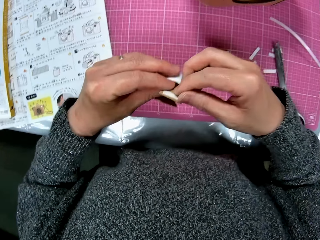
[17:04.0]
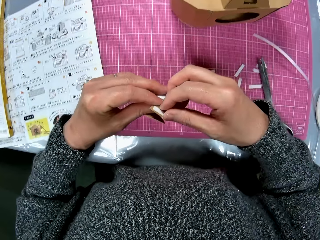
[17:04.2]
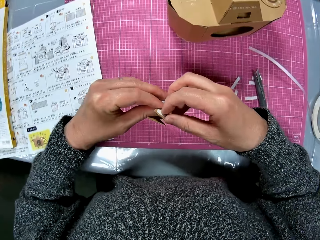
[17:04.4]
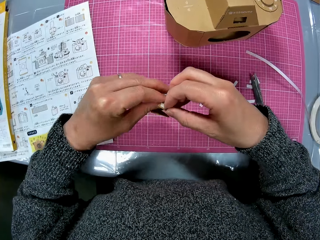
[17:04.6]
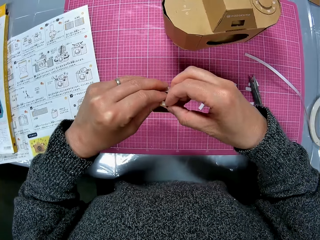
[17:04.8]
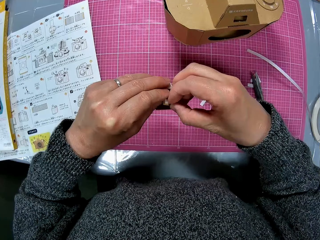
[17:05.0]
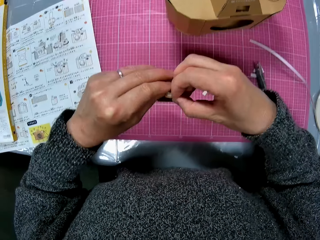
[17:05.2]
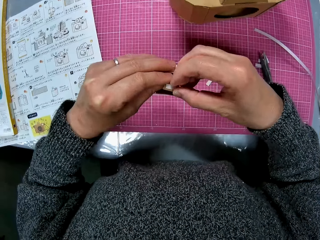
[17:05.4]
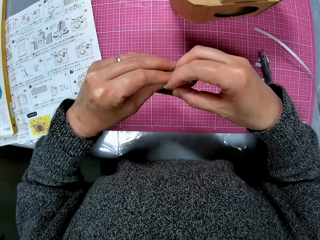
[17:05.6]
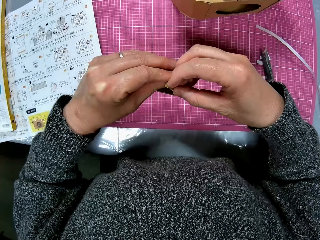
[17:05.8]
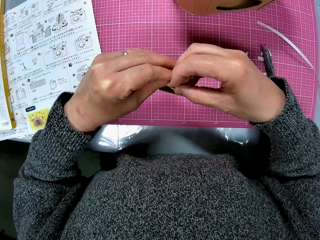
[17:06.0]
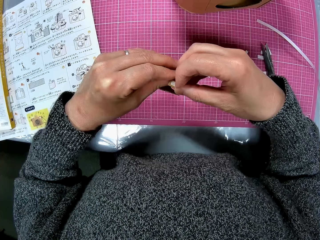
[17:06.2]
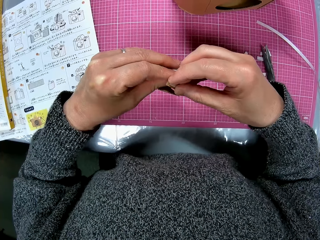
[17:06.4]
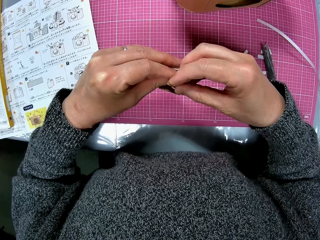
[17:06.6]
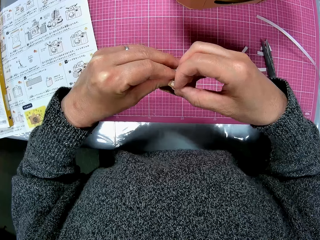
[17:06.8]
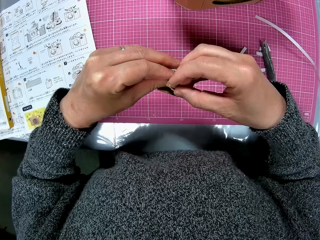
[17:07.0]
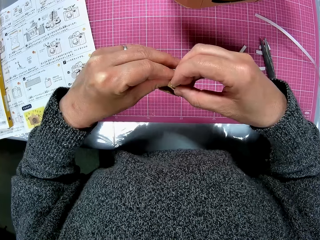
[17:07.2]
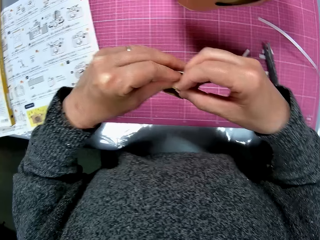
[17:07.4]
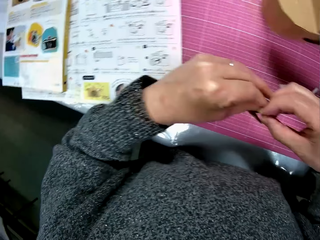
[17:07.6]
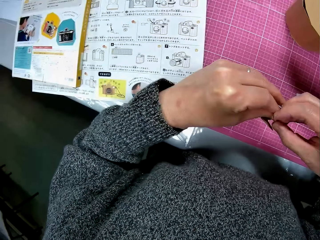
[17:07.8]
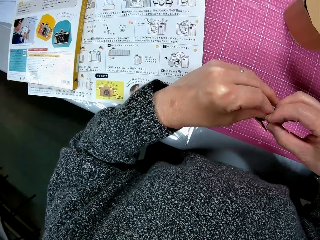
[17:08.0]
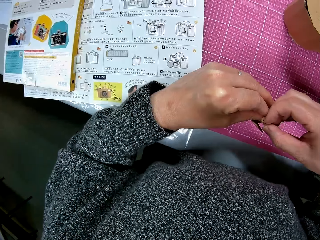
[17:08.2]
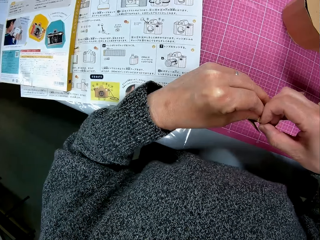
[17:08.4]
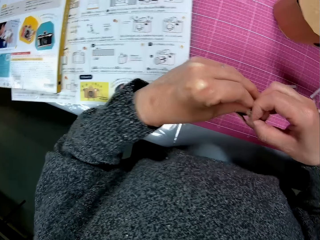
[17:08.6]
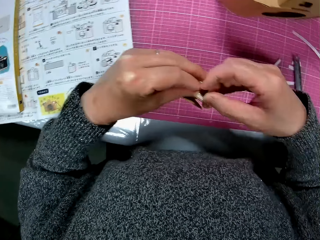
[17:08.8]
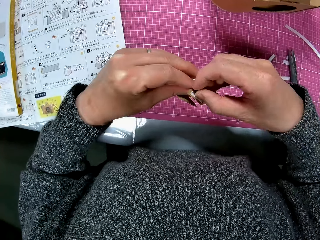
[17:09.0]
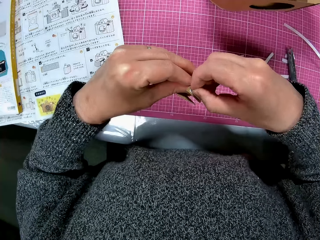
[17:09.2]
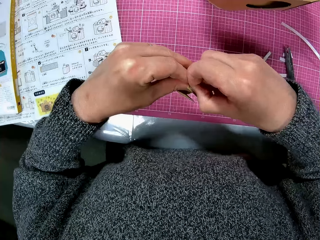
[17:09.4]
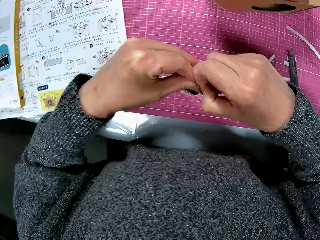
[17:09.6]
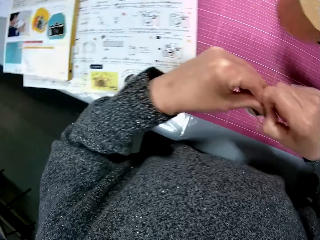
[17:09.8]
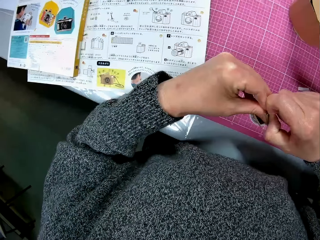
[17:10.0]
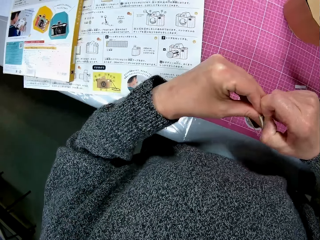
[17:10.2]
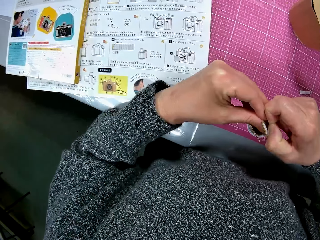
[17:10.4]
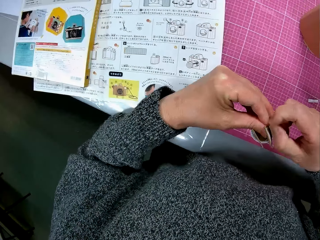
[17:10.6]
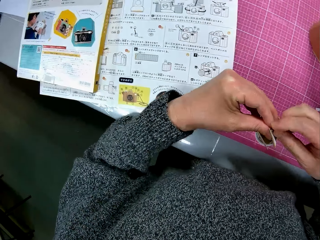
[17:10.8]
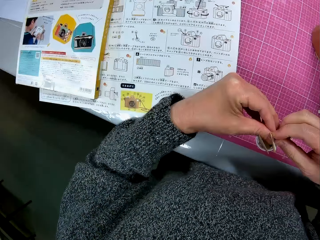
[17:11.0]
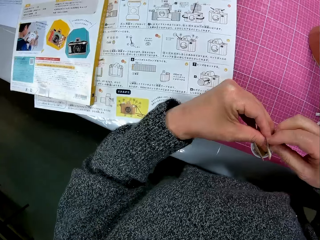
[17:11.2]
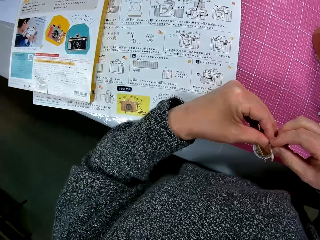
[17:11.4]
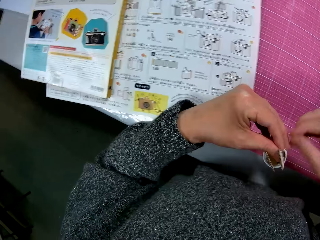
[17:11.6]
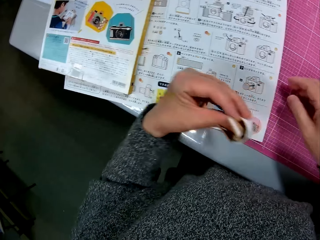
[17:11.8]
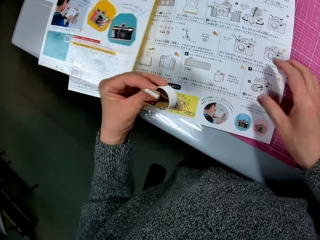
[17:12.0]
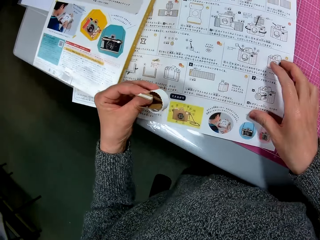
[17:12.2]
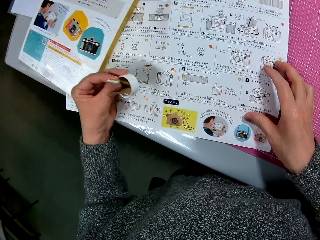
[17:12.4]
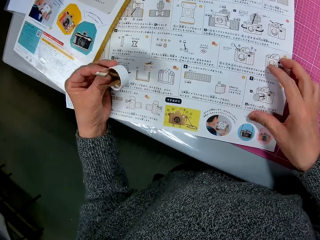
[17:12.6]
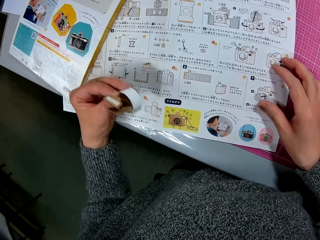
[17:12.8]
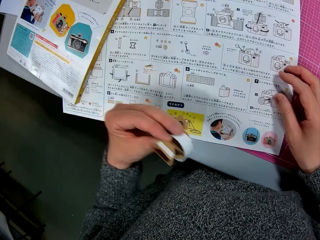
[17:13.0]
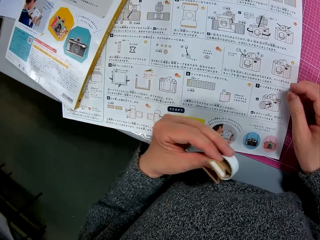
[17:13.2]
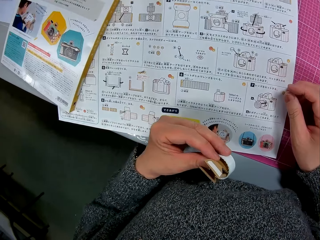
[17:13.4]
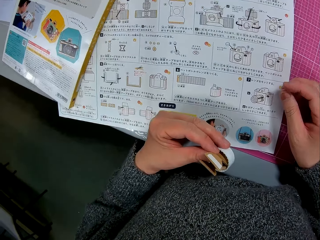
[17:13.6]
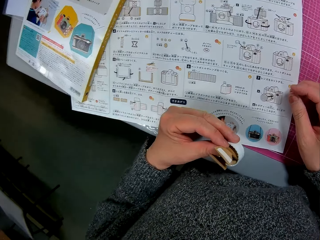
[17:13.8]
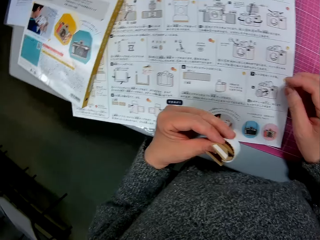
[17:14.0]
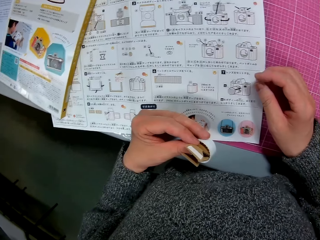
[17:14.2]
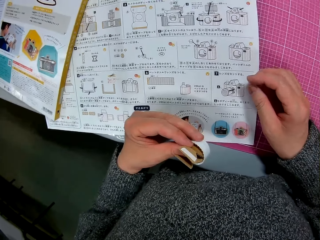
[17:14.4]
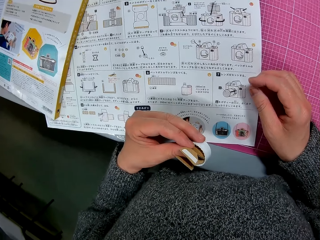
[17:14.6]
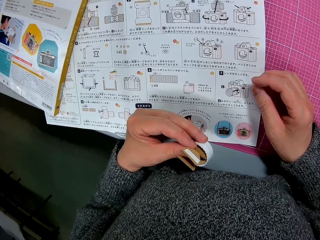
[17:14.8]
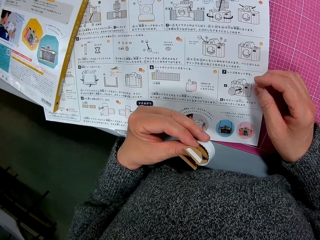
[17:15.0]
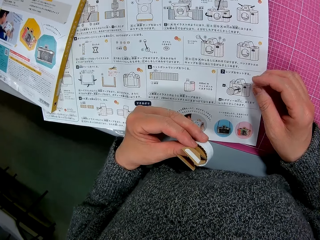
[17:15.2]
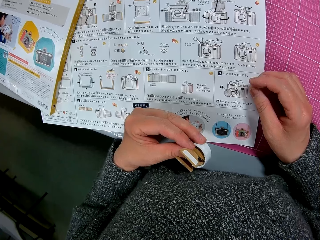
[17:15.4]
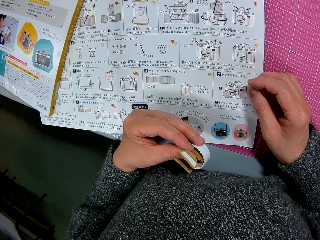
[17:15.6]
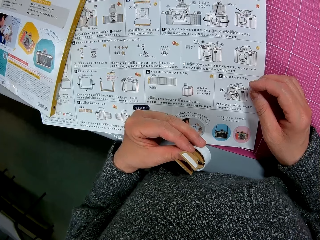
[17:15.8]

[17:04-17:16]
The camera wearer scratches the white tape on another tip of the piece of cardboard with his right hand. He pushes aside the instruction manual on the table with his left hand. He places his right hand on the instruction manual on the cutting sheet.

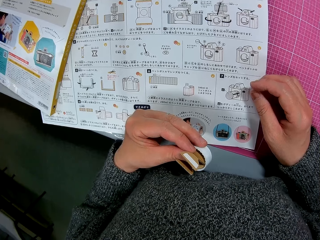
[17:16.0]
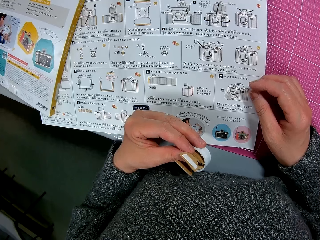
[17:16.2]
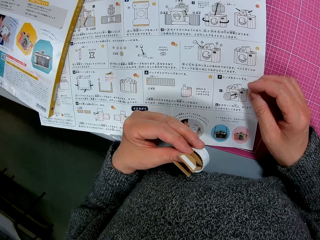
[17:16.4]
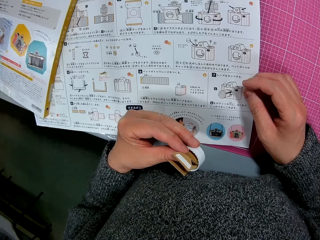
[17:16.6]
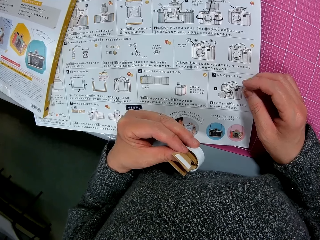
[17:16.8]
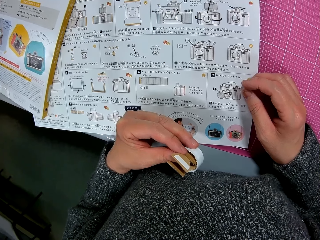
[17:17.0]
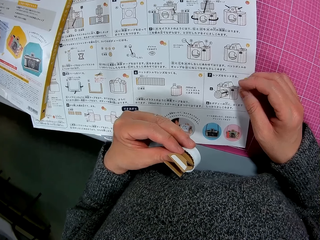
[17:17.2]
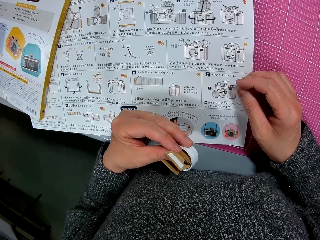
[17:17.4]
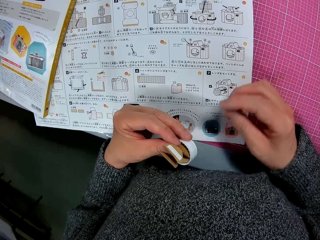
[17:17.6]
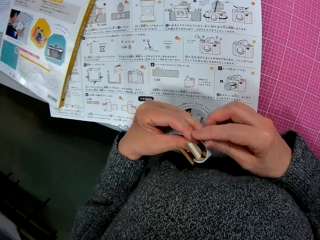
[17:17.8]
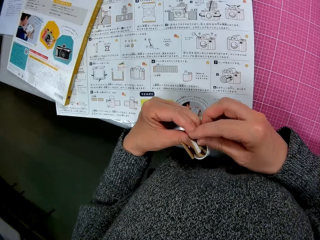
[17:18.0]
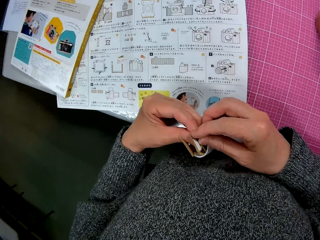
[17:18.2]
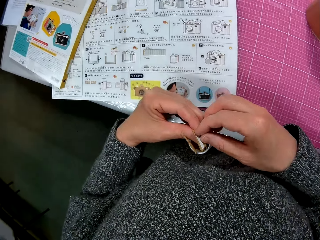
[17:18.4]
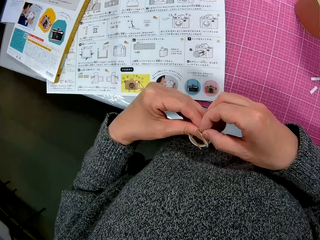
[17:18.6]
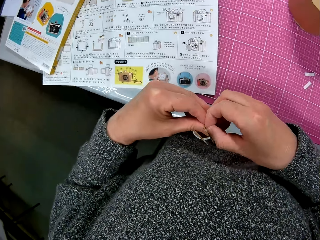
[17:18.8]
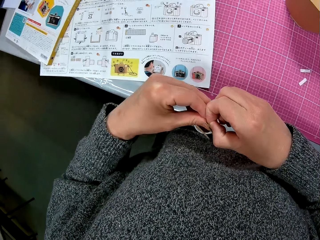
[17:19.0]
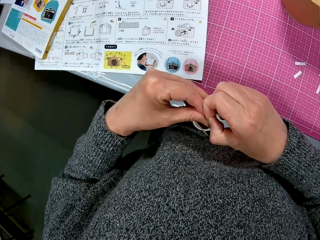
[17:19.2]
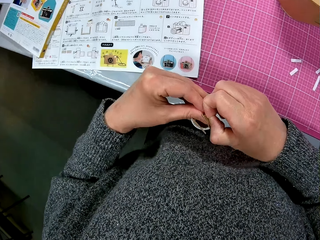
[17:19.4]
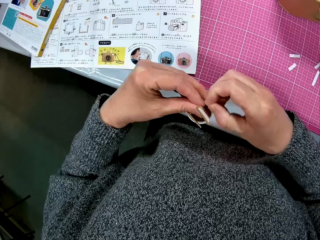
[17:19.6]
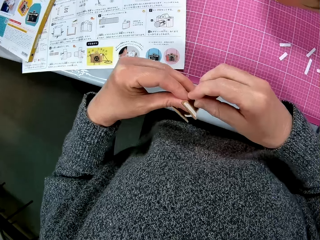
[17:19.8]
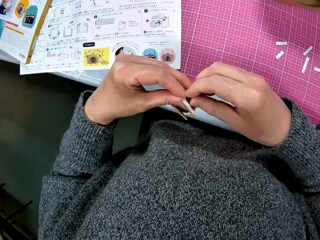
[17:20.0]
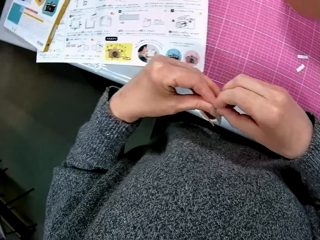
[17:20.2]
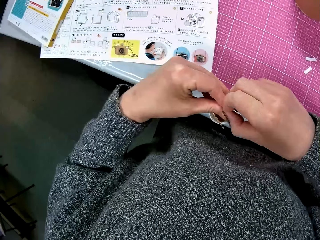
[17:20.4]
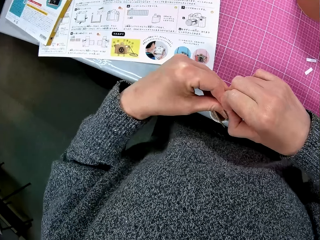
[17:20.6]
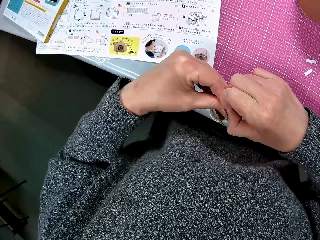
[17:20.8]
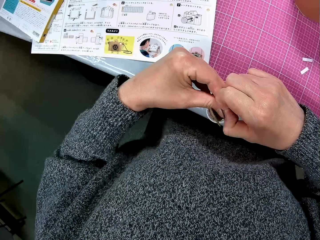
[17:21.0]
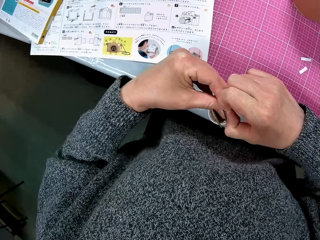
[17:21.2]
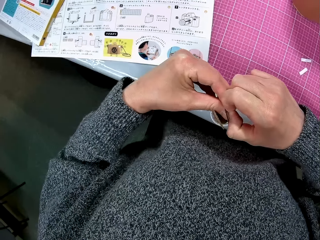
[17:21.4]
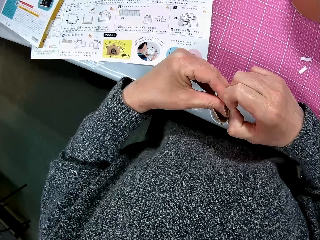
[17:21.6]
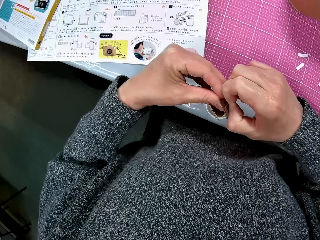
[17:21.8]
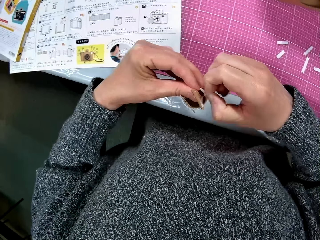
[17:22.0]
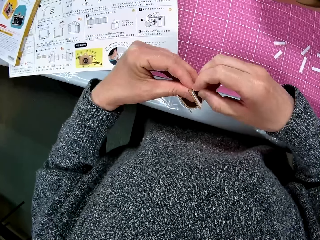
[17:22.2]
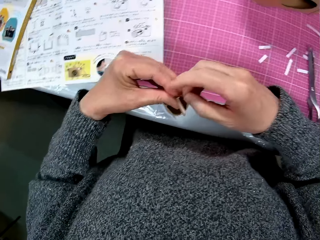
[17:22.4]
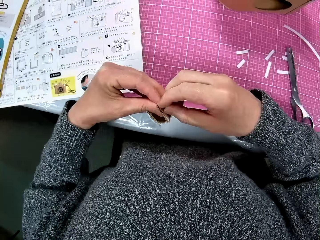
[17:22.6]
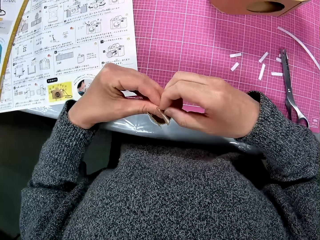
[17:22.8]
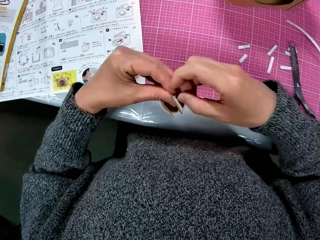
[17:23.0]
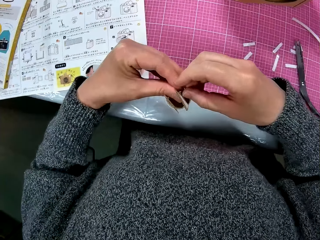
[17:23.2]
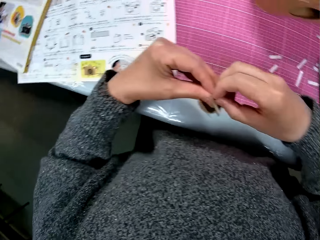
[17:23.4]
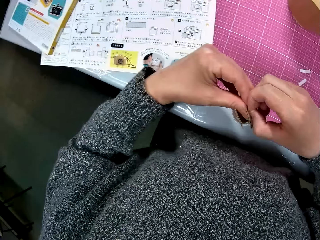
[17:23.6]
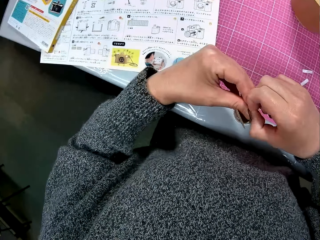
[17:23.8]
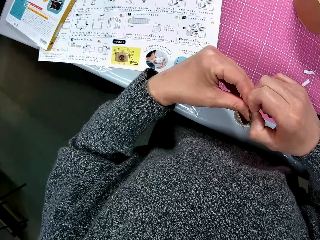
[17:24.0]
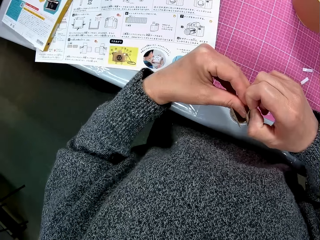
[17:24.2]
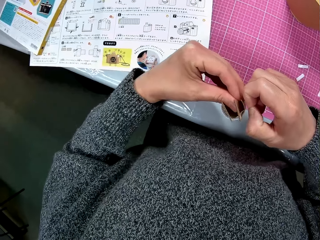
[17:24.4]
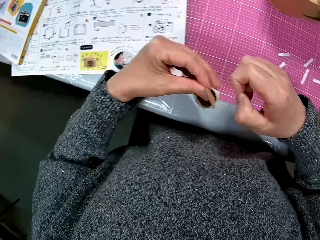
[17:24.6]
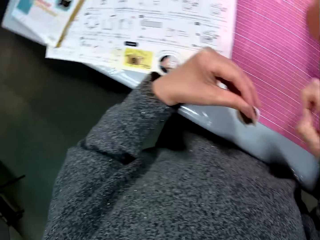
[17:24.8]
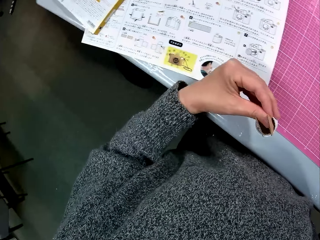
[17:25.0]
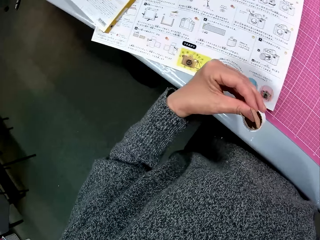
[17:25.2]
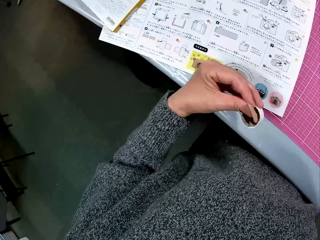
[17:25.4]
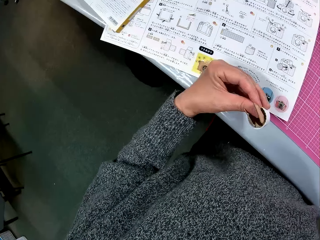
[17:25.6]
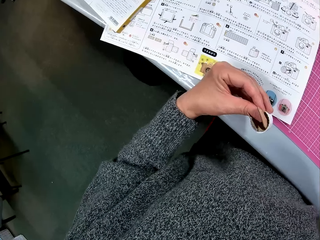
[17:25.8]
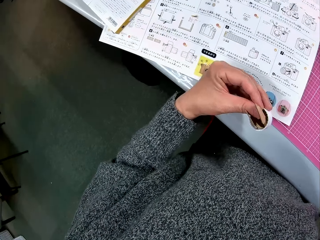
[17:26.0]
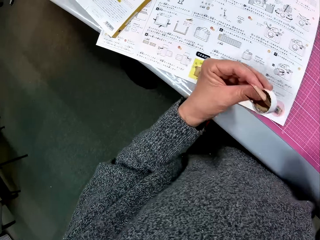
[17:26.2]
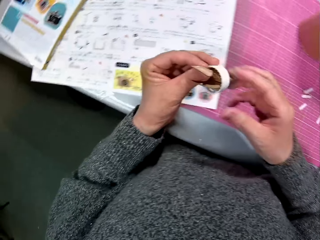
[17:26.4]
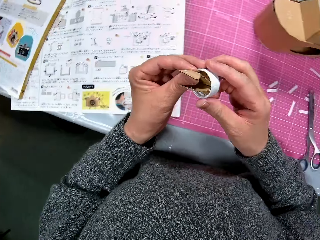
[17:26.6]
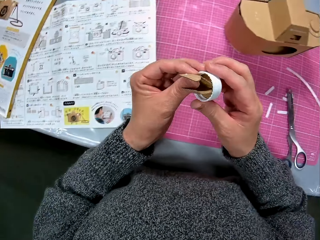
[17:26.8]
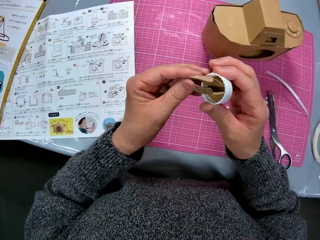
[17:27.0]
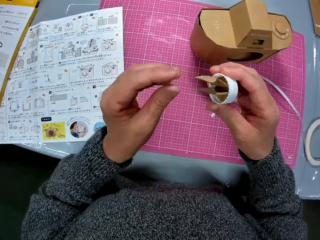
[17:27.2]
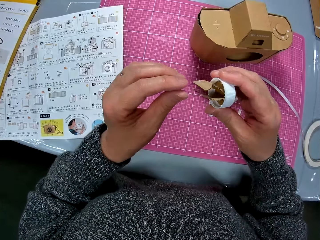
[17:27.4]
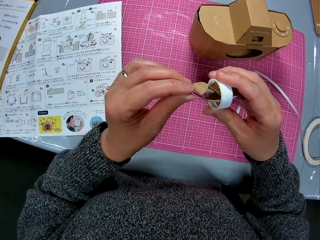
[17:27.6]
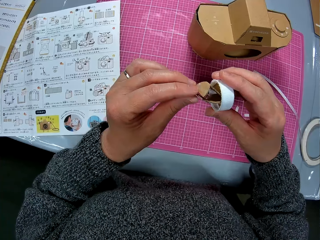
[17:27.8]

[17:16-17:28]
The camera wearer holds the craft material and peels off the white tape on another tip of the piece of cardboard. They place the tape on the cutting sheet.
